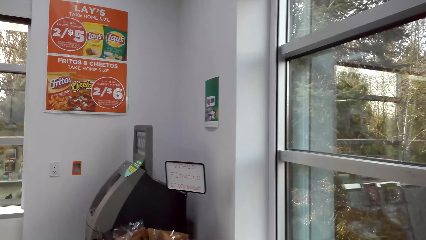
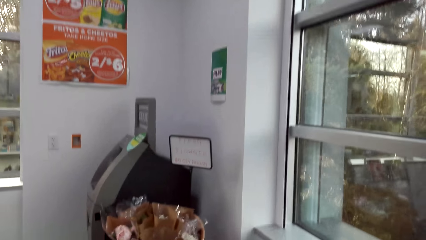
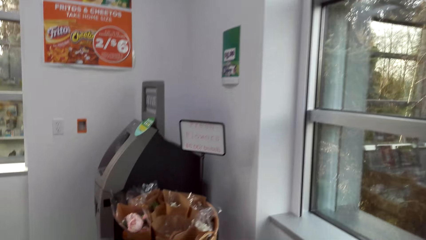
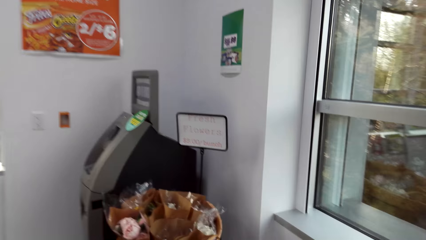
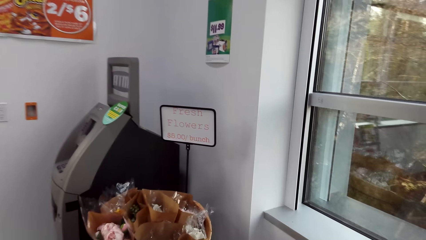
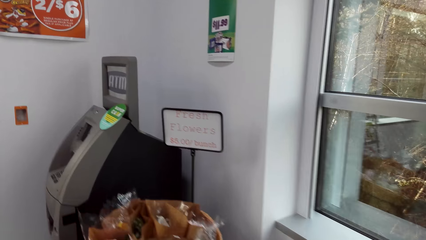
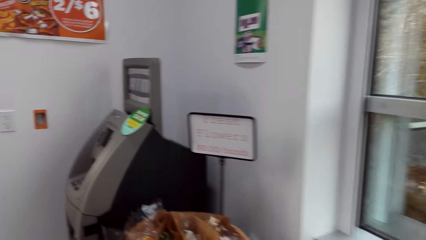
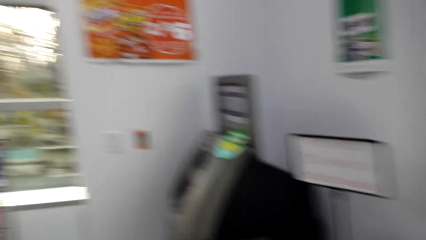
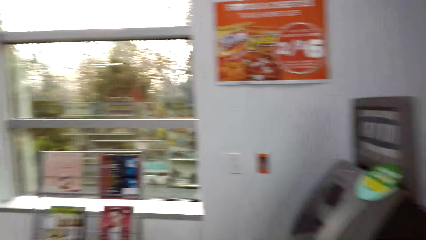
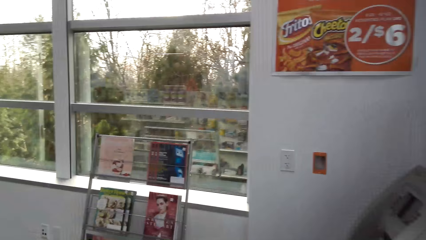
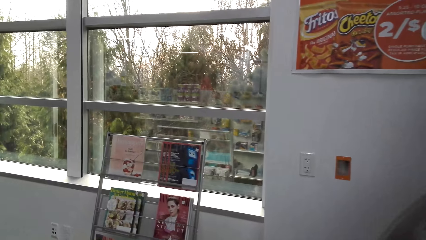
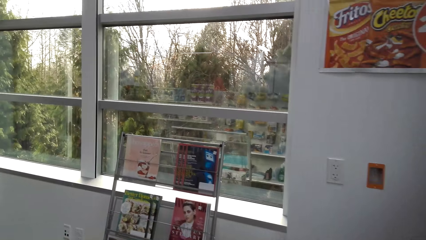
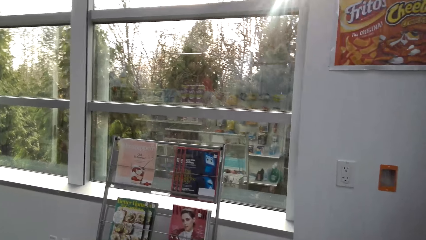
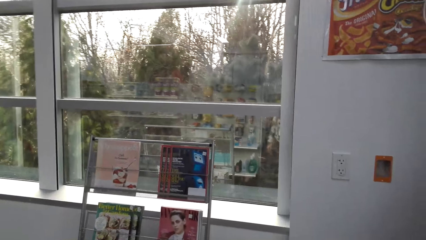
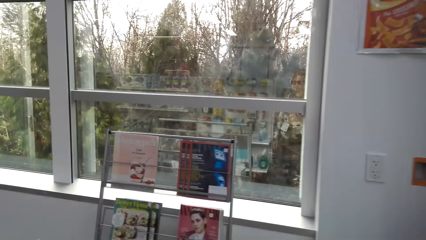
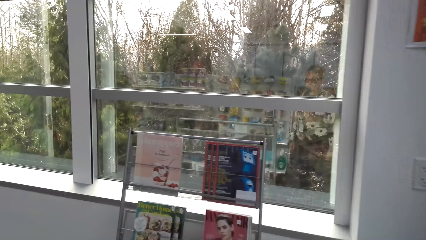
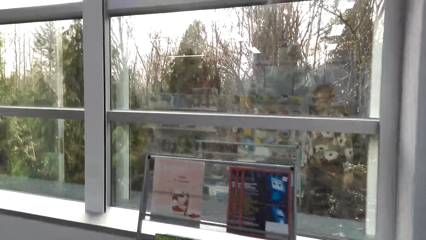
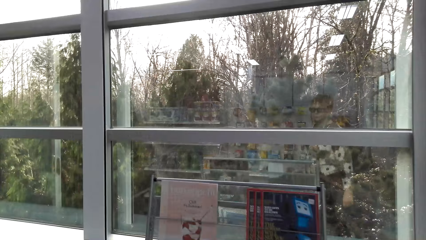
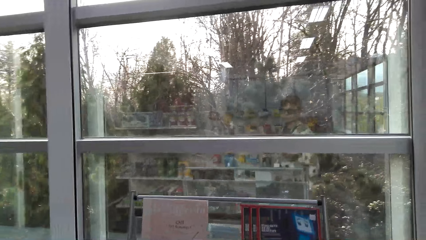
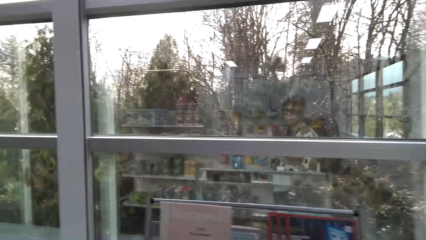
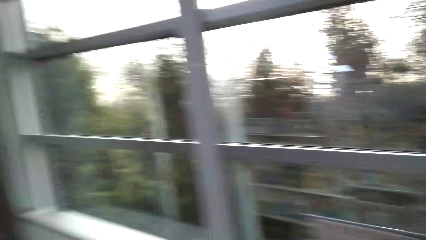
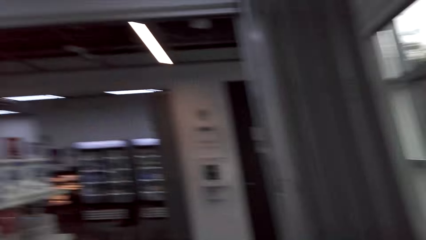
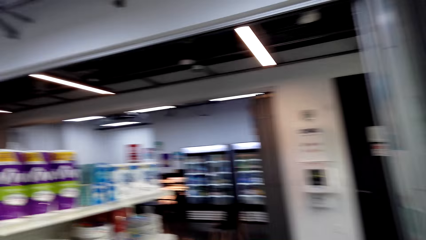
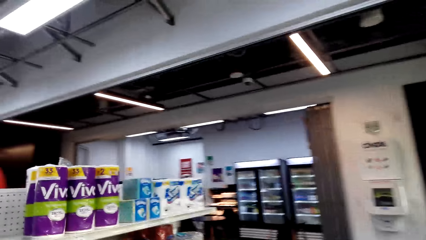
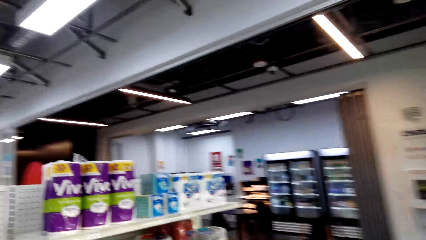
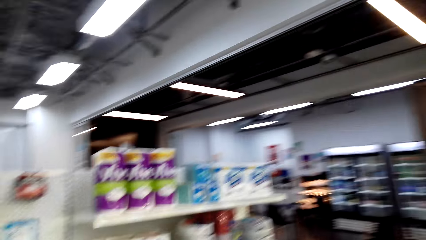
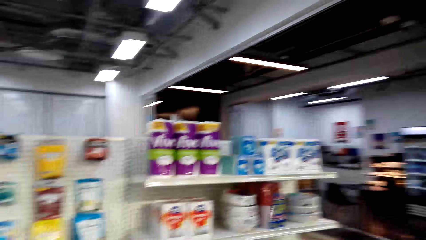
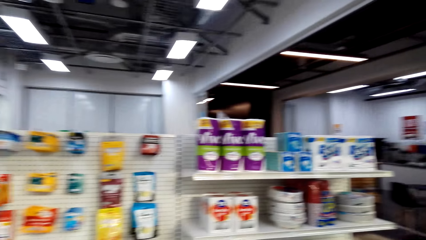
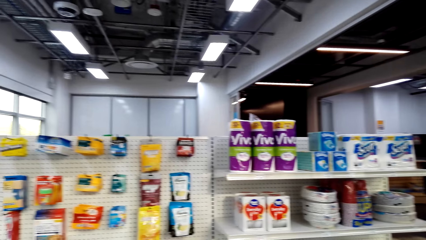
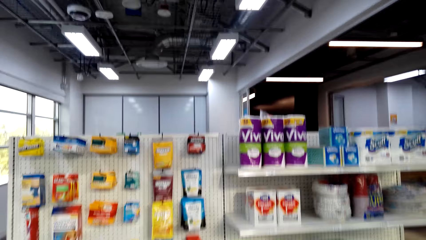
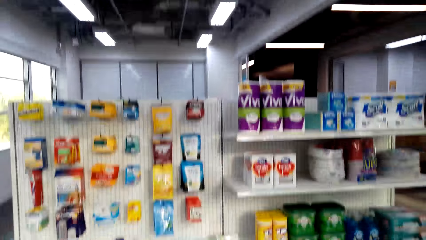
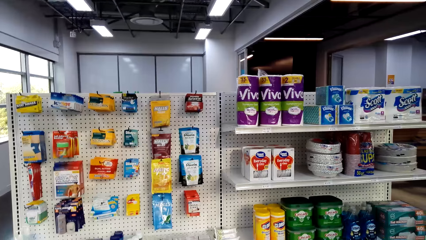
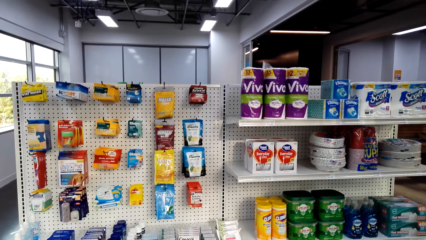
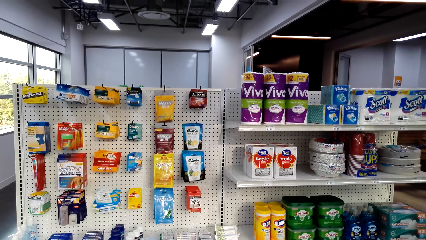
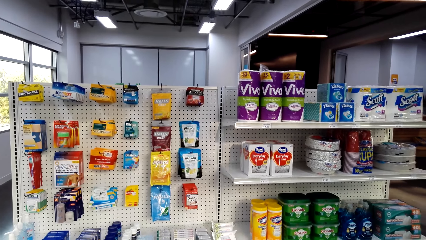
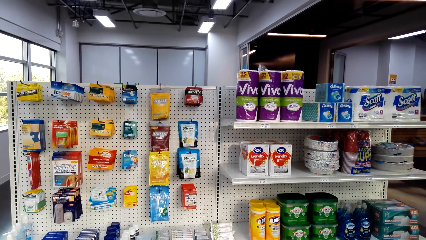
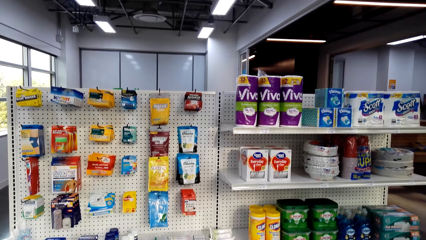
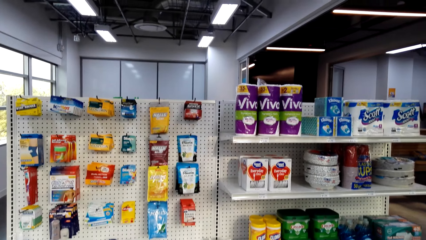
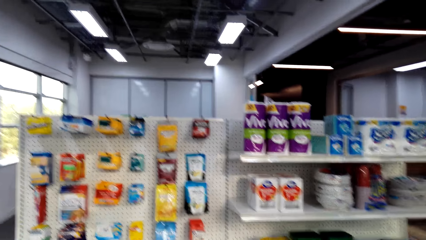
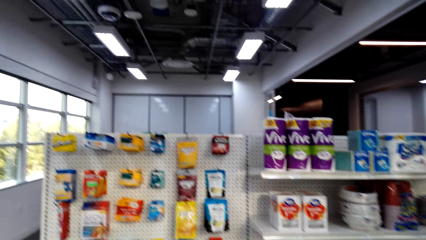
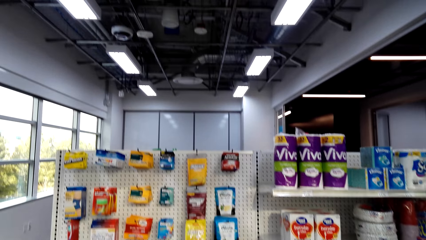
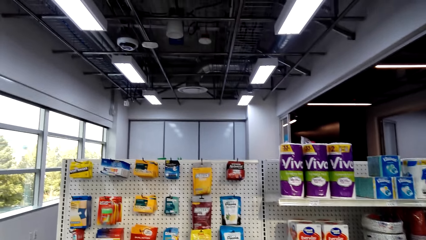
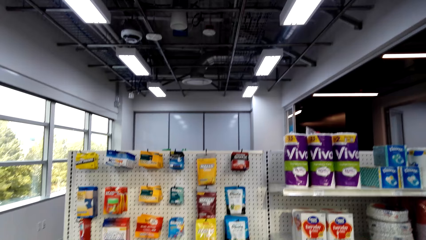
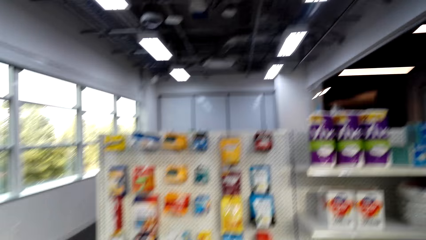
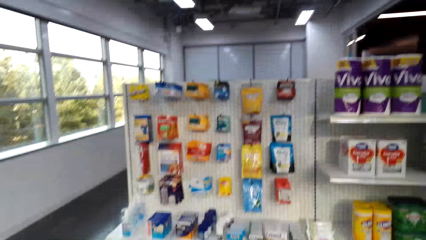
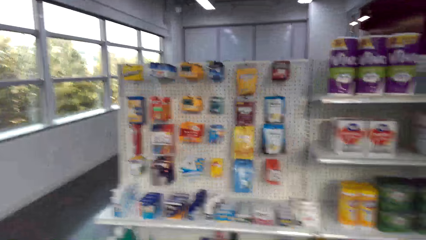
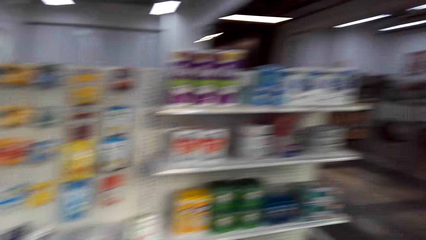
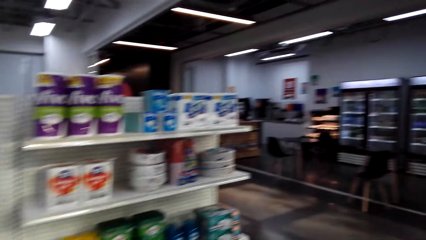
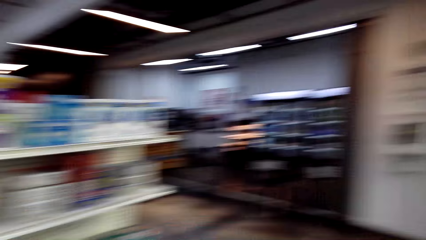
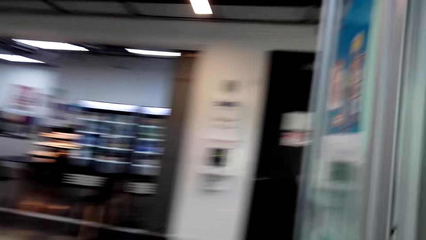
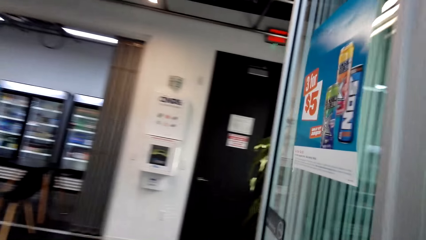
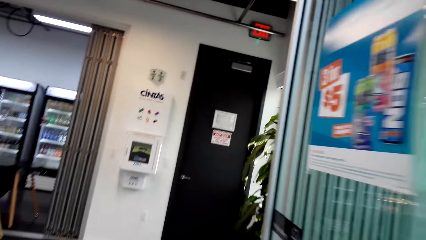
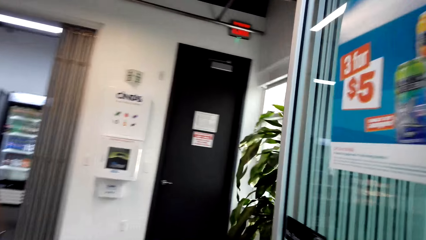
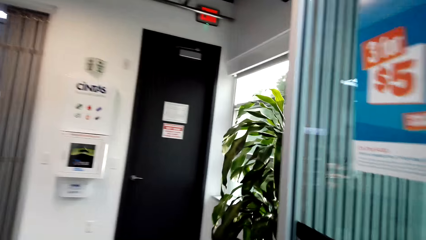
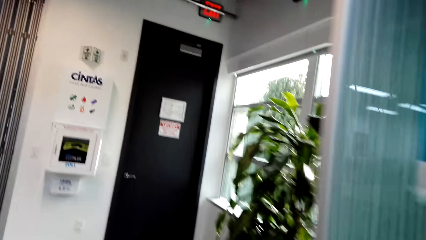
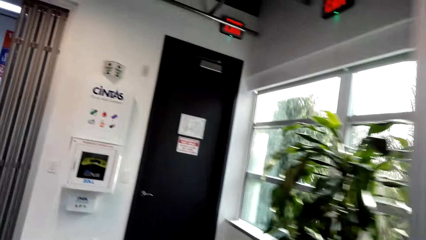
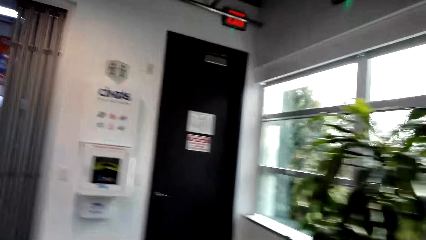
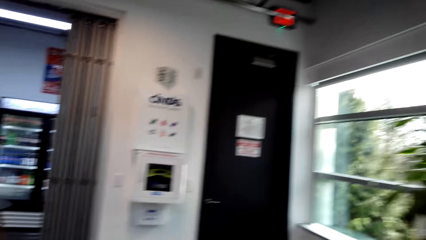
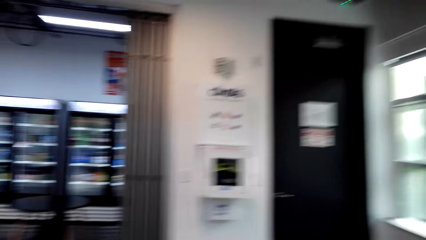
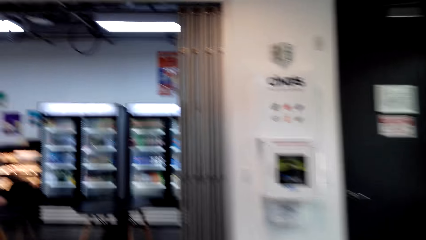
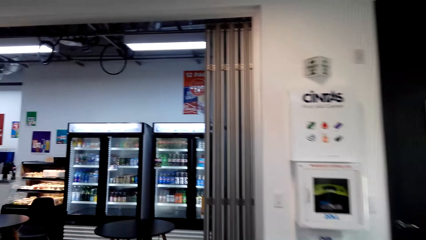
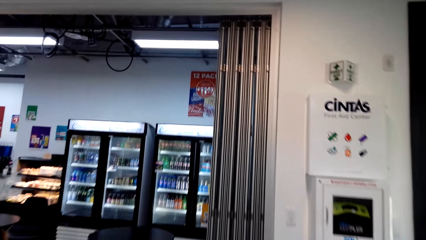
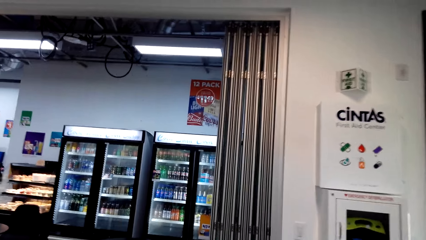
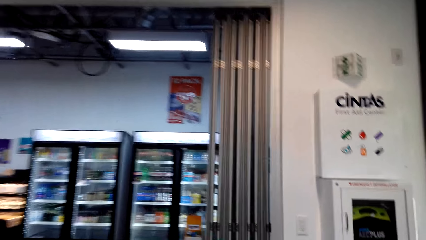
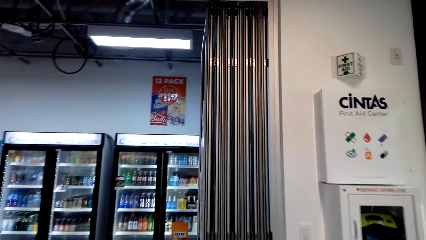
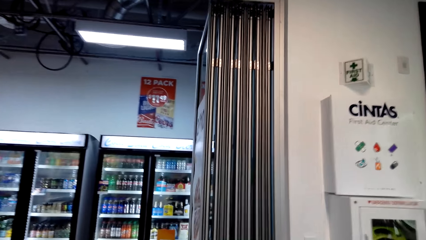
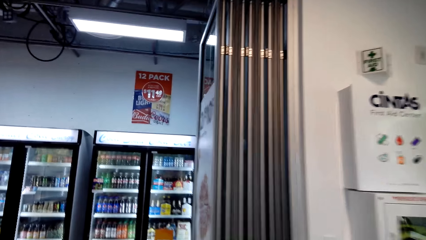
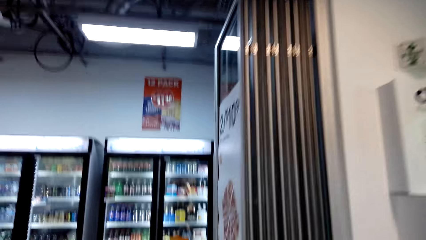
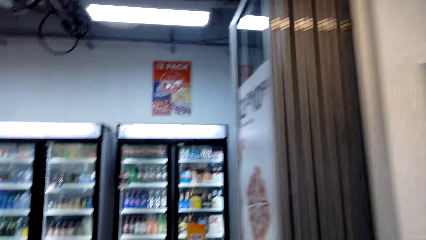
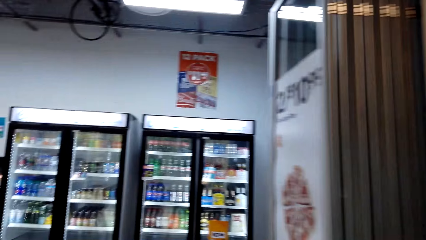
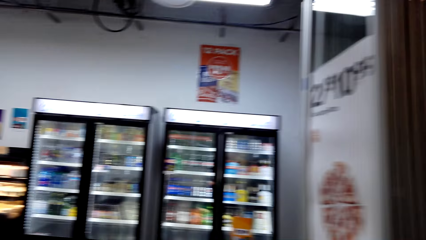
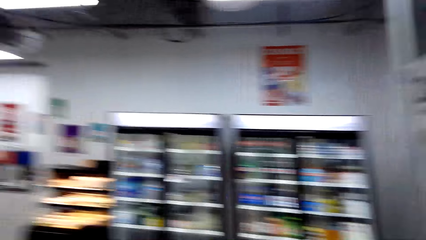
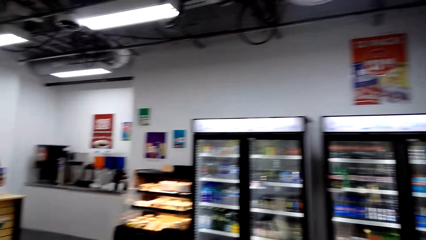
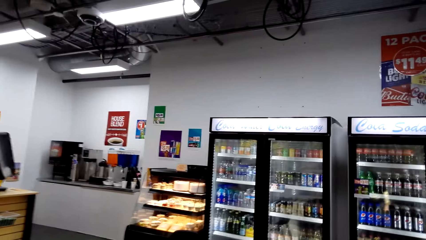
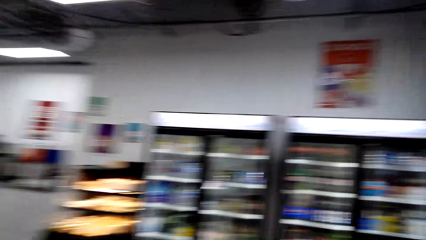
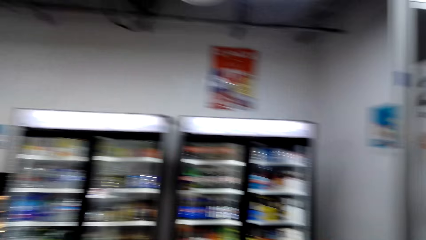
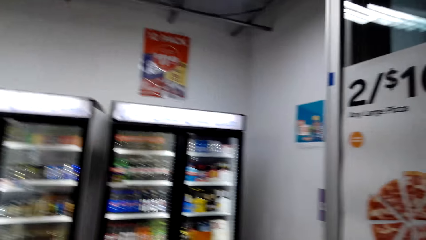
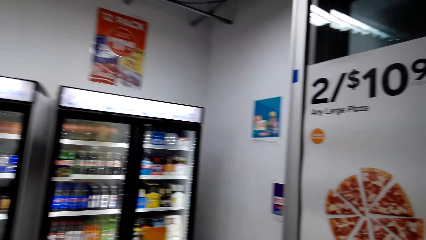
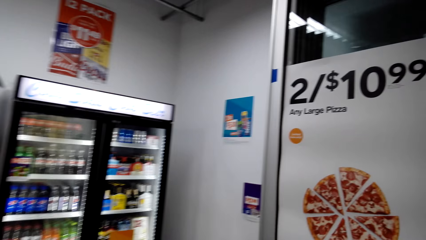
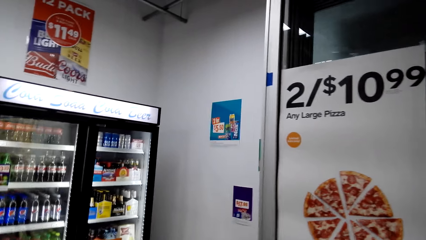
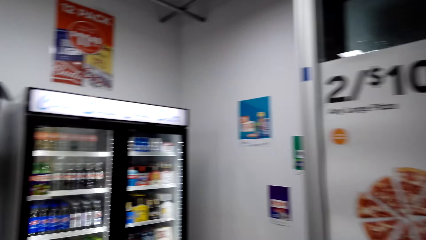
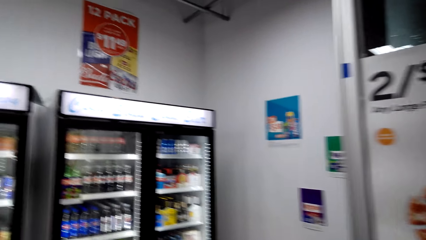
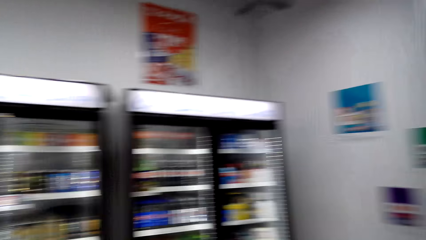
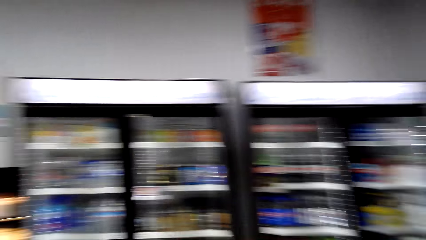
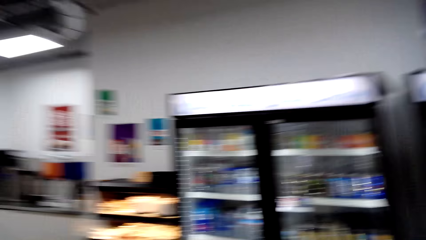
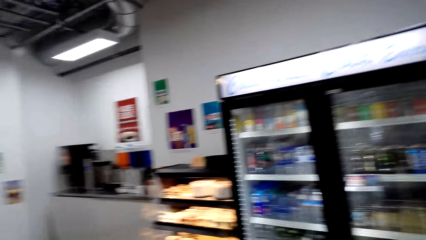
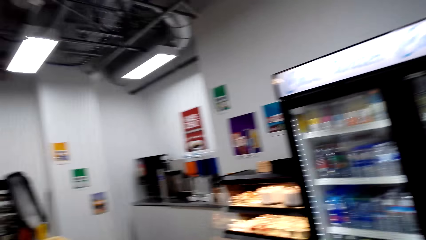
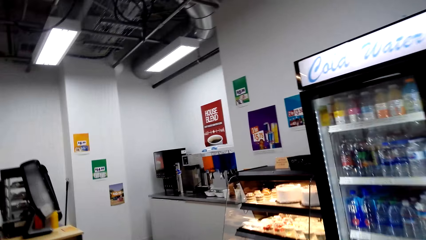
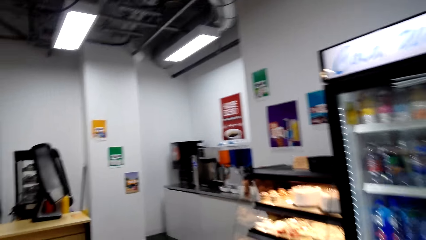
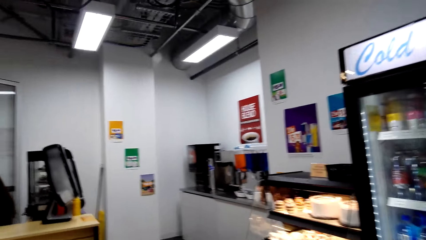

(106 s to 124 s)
The camera wearer turns around. They look around. They walk in the supermarket. They look around.
